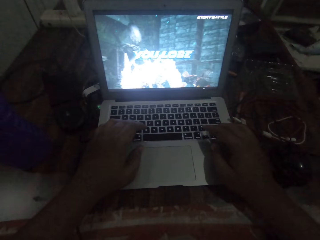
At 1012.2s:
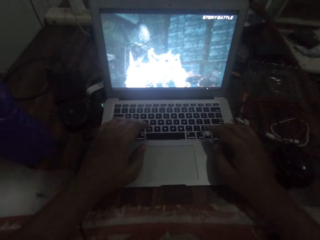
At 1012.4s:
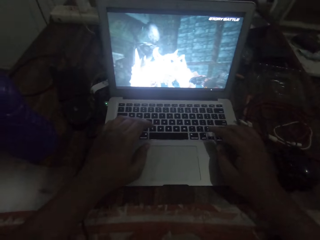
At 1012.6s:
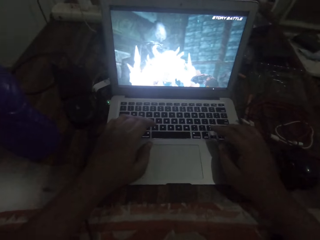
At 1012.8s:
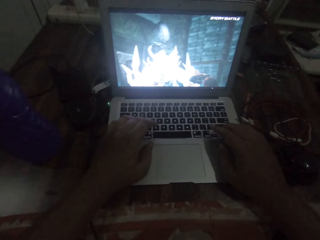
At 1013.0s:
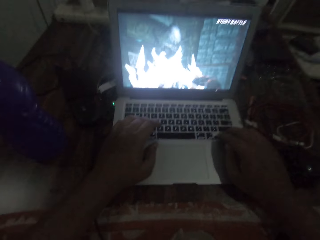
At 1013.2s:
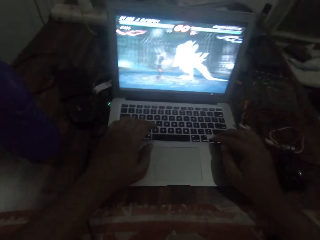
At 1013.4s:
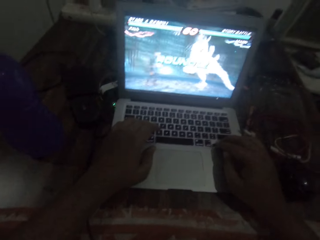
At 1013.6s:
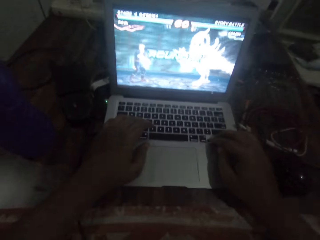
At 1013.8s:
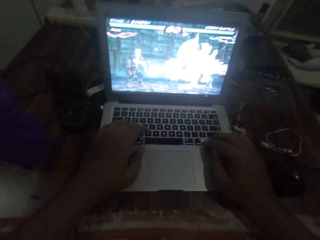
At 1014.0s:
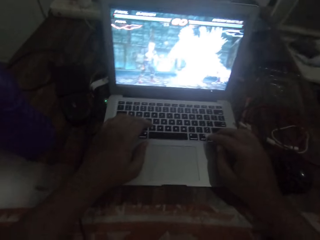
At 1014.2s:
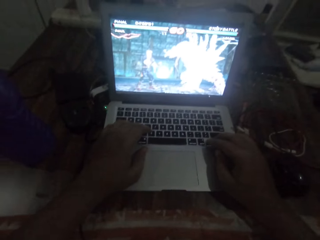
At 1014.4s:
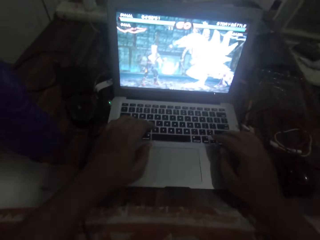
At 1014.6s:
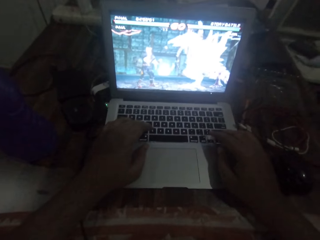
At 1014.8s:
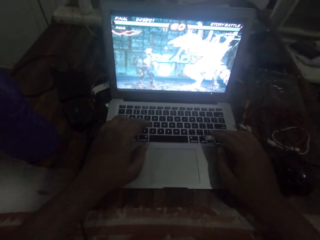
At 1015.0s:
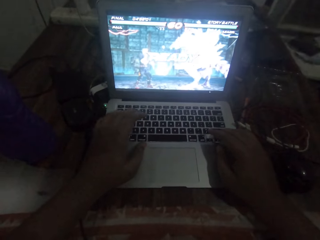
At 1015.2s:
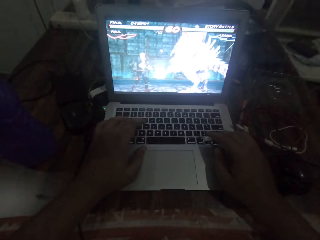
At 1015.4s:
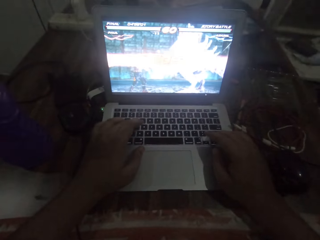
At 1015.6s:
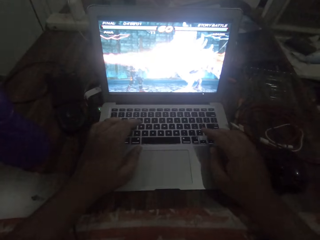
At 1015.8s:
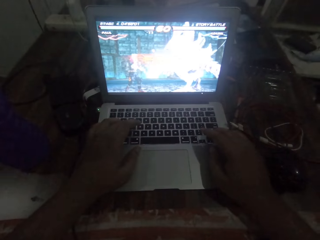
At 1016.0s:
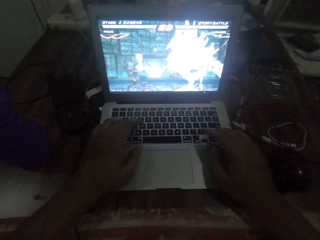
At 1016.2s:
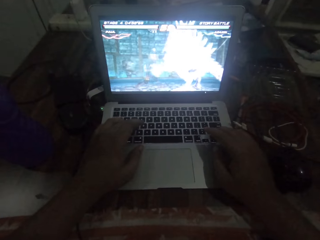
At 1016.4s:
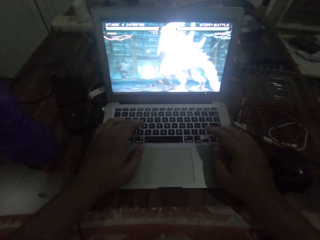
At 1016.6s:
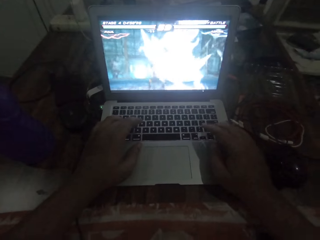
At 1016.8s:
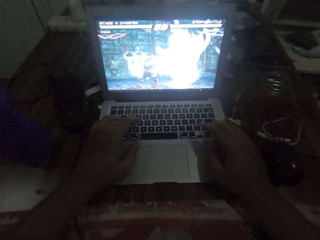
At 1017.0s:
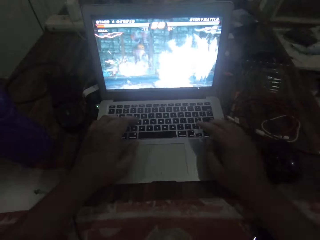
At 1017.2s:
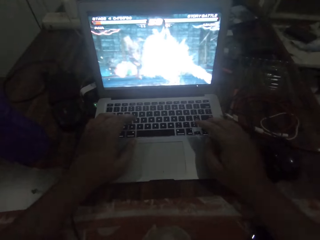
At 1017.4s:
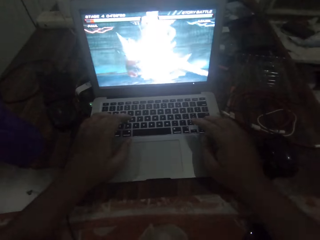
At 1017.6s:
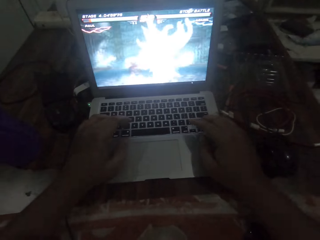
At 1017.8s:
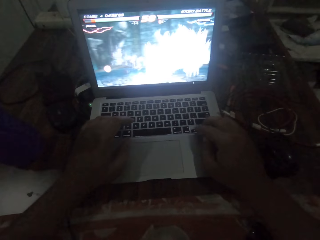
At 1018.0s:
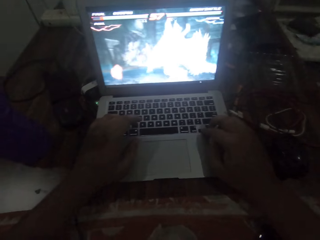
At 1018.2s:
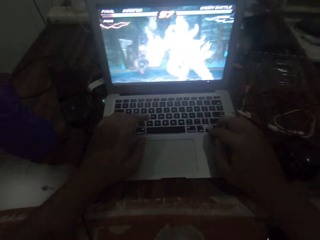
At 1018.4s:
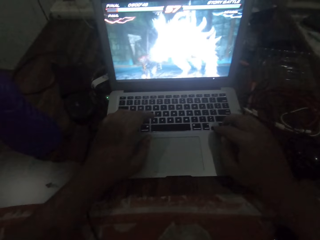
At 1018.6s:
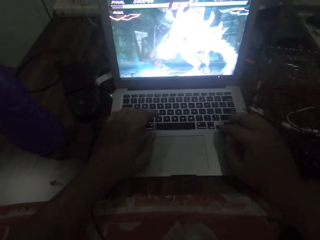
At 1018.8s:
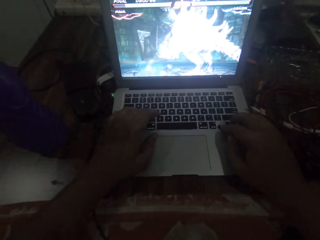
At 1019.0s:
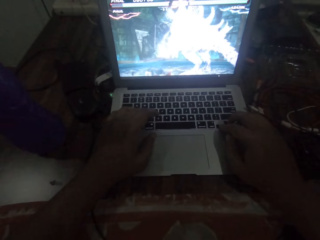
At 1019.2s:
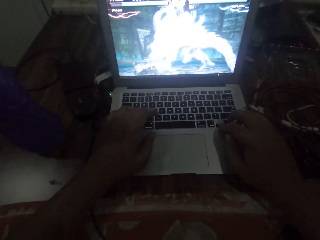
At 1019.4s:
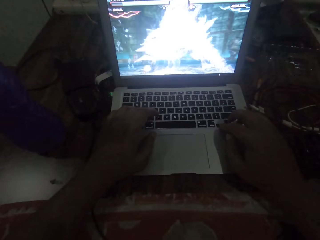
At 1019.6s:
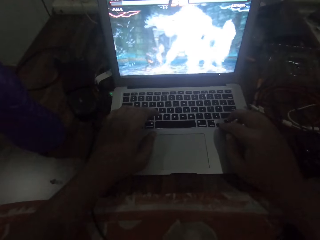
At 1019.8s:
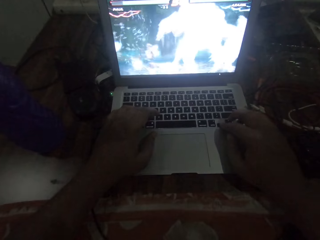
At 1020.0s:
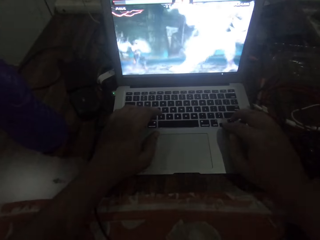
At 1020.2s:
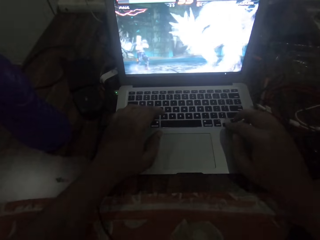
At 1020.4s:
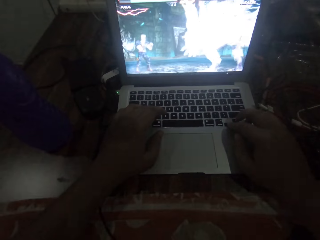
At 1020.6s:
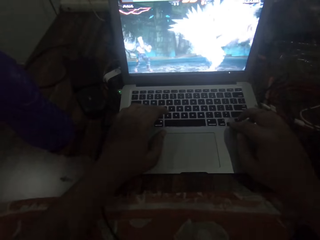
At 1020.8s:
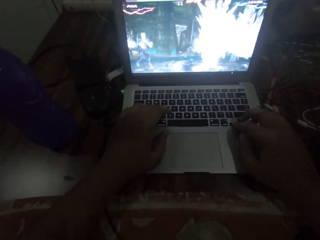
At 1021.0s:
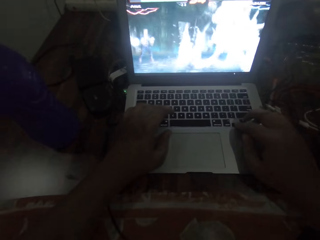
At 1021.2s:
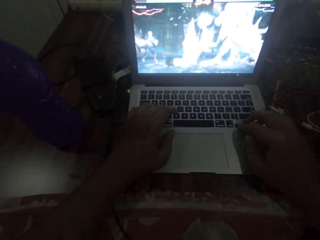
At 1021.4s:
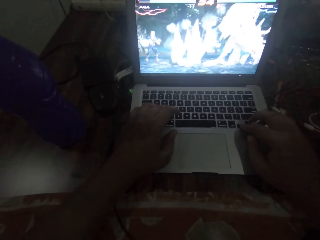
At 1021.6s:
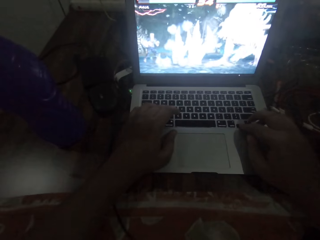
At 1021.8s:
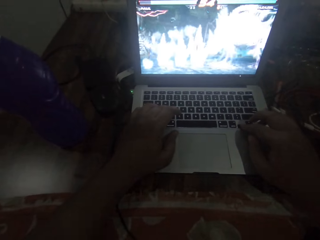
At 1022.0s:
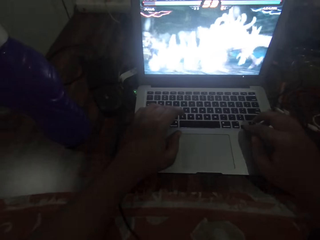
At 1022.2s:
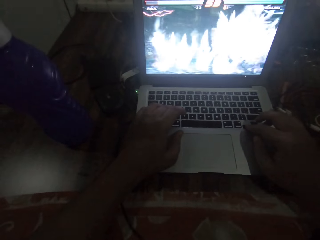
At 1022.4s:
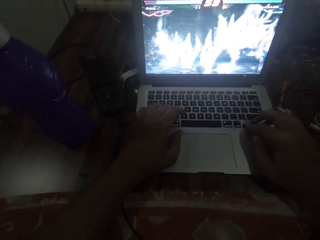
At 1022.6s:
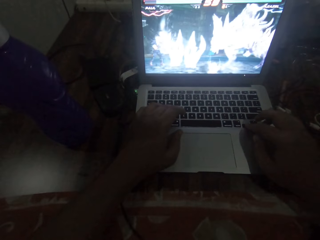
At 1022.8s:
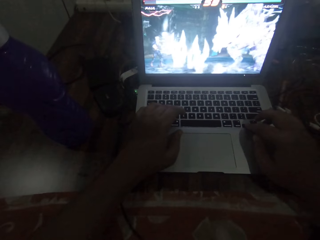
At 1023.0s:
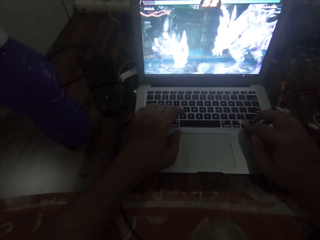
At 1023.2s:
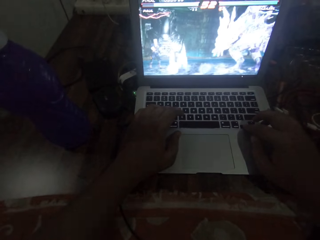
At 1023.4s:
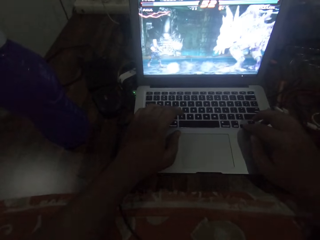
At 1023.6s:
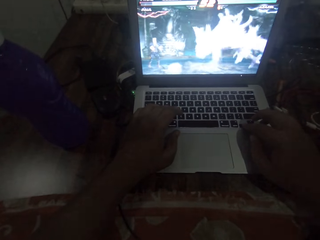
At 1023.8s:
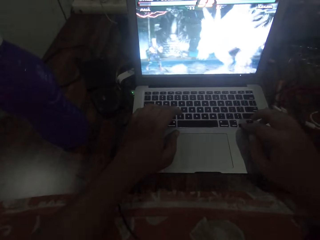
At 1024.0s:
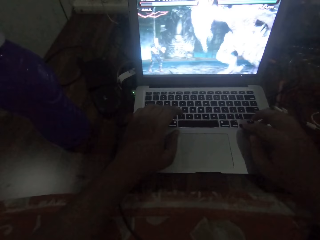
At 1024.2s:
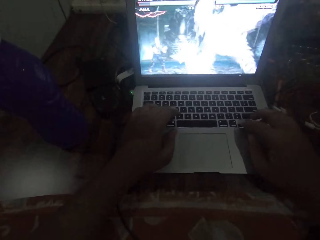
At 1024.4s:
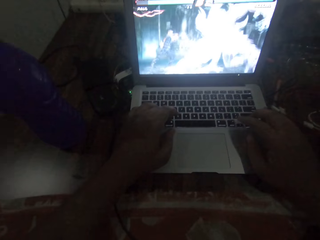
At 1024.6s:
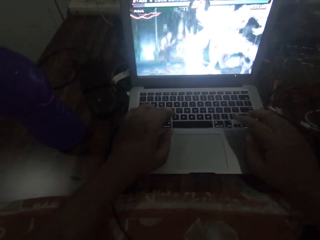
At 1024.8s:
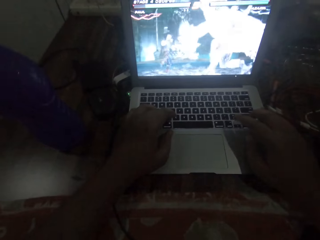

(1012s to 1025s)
The camera wearer stares at the laptop screen.

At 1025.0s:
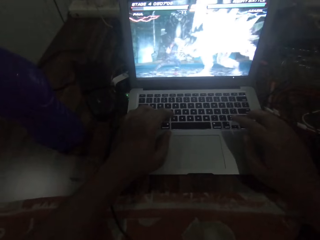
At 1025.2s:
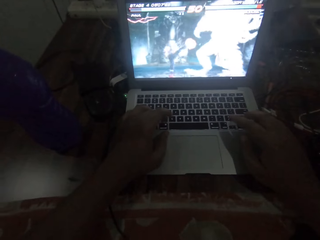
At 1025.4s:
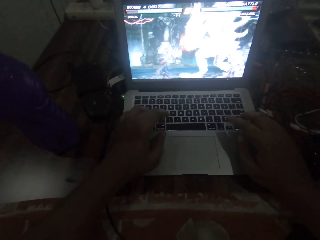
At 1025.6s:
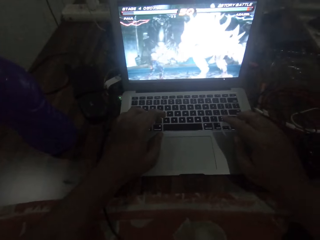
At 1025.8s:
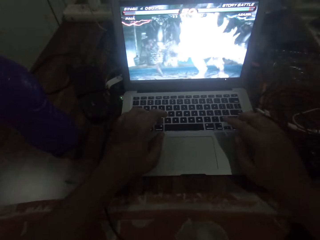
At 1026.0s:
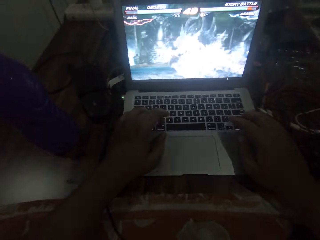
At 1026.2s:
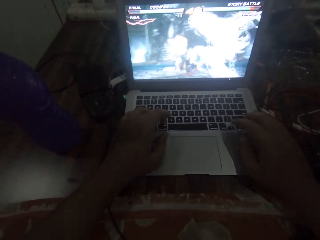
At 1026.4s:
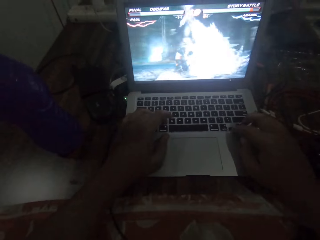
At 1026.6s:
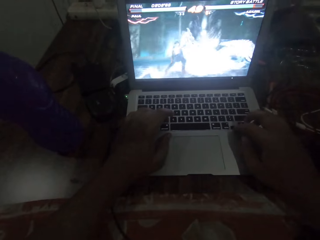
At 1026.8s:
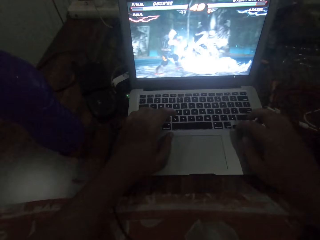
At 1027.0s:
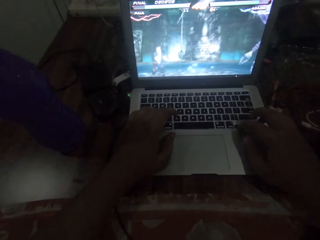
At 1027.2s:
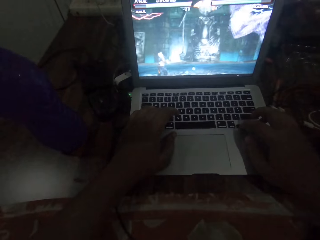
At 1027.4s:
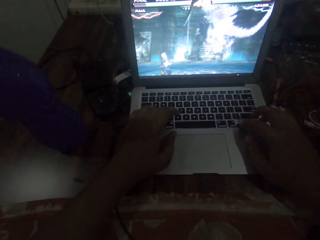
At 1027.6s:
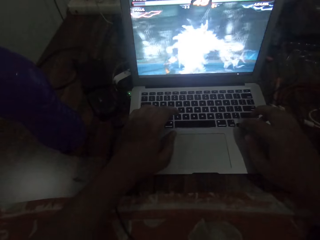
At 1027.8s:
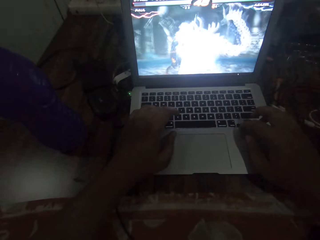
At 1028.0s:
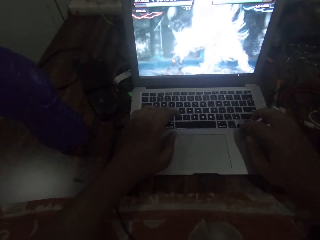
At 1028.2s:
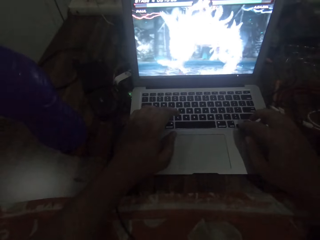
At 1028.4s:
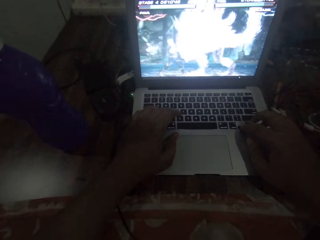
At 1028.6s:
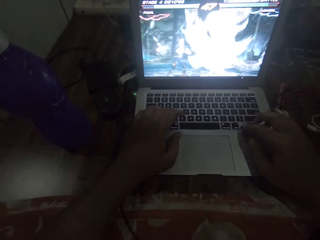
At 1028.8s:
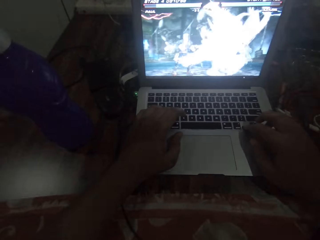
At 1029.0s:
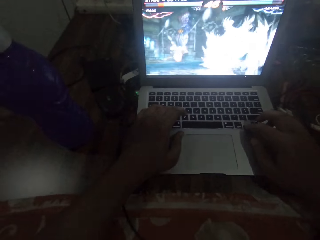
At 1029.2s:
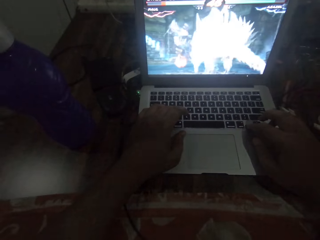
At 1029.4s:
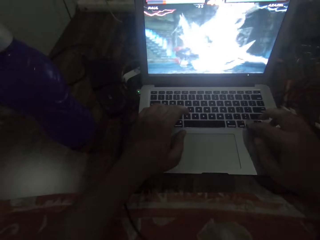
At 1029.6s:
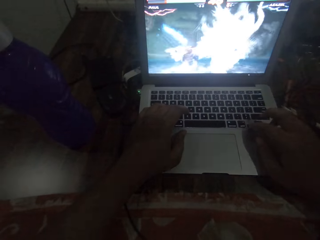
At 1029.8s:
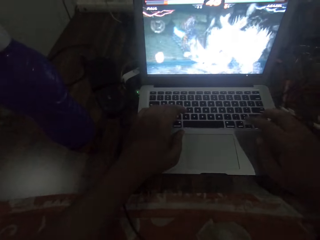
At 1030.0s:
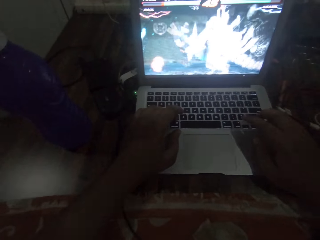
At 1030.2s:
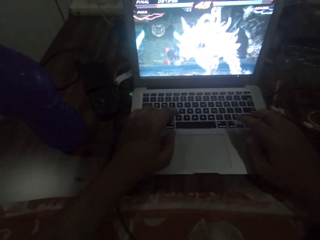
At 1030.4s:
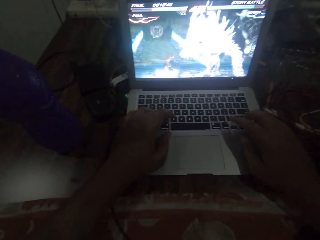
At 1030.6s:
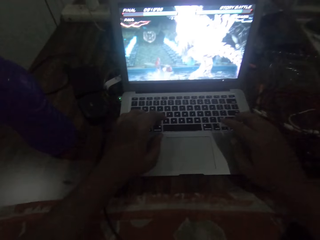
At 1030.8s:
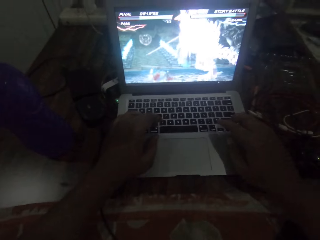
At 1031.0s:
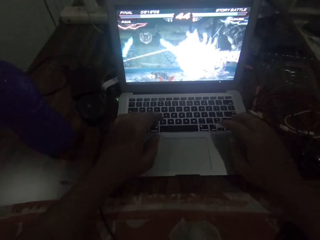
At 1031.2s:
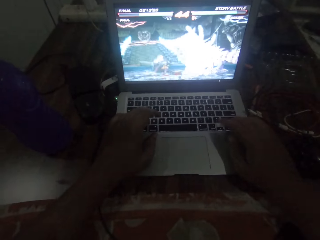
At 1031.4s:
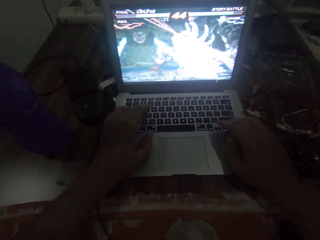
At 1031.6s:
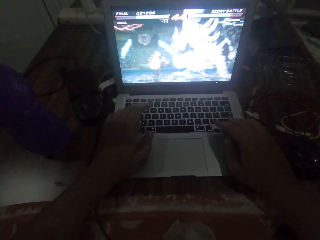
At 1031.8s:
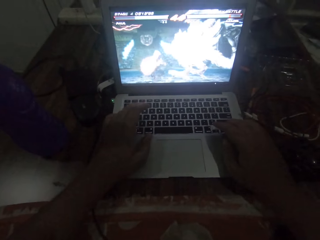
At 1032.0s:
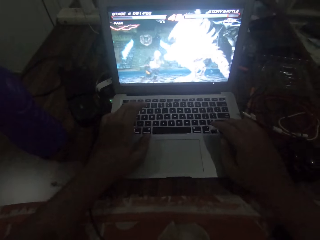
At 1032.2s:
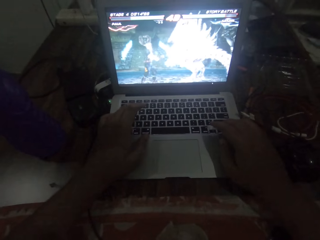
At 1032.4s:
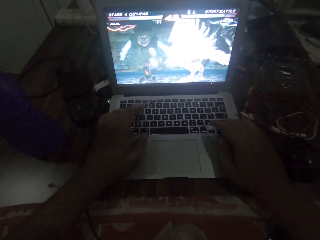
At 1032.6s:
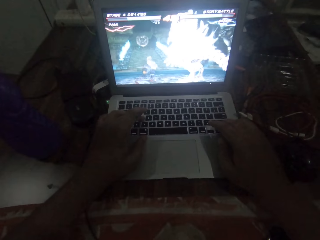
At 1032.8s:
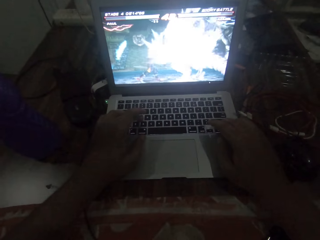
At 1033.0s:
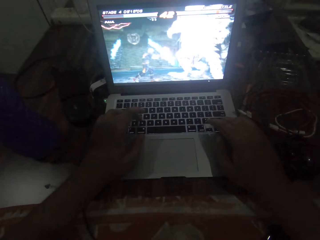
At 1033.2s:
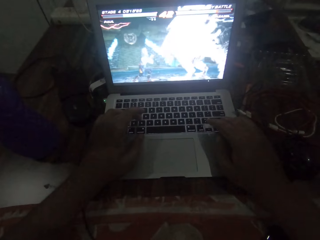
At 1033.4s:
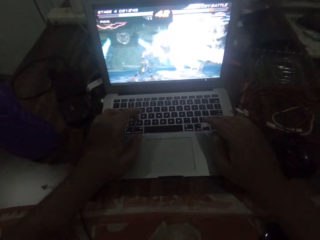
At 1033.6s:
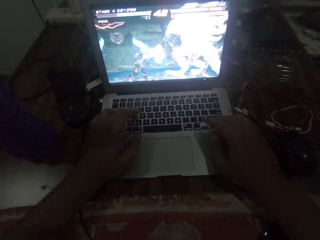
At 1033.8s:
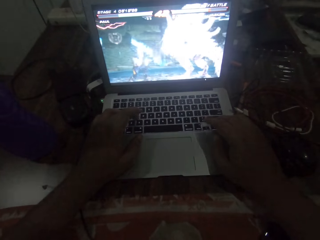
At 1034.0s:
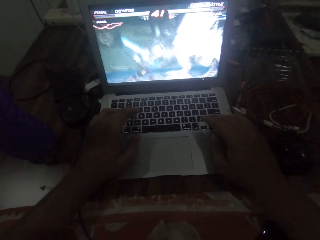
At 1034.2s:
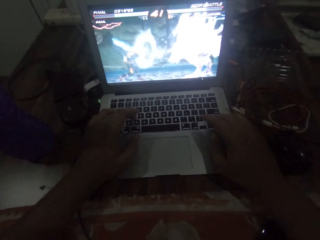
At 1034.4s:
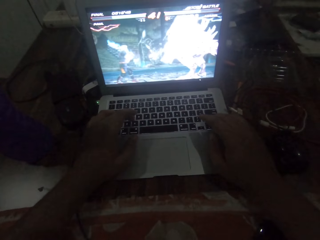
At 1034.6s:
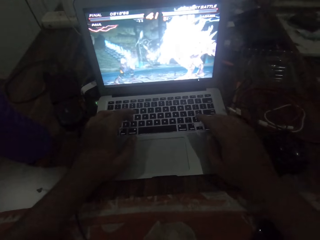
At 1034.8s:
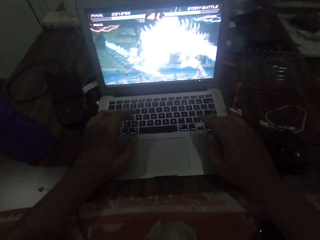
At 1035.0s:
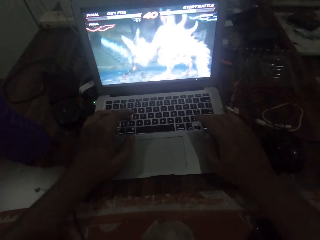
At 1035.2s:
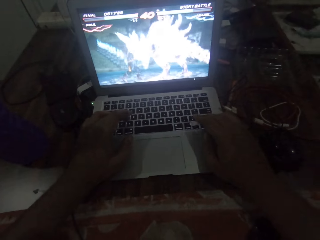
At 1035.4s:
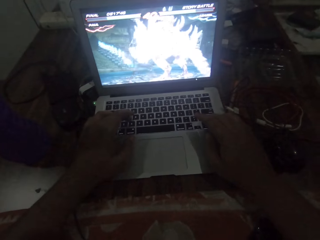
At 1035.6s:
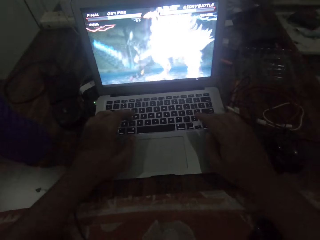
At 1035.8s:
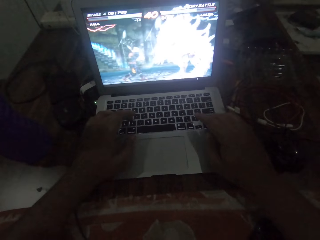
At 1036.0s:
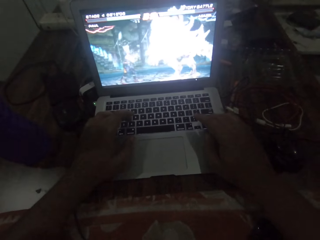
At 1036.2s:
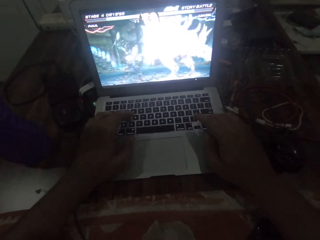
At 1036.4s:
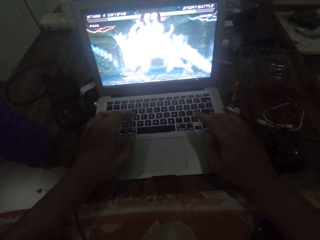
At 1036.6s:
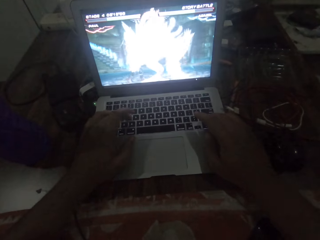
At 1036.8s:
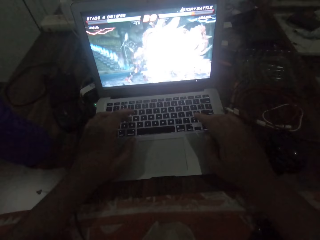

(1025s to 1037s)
The camera wearer operates the laptop keys with both hands.
